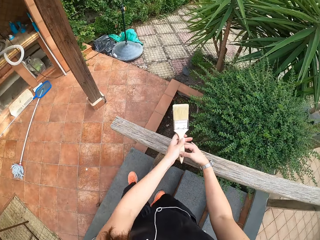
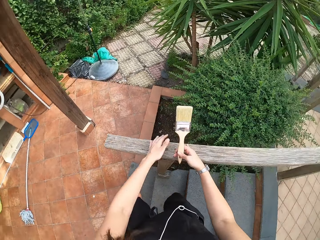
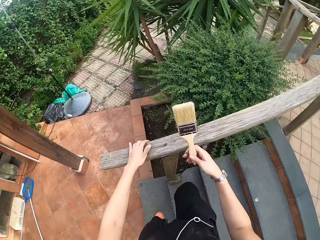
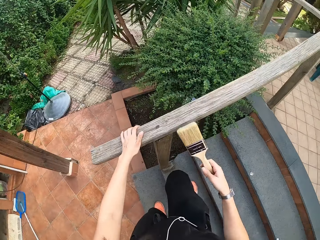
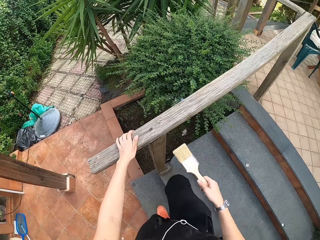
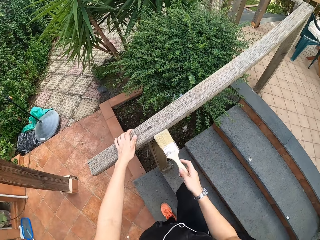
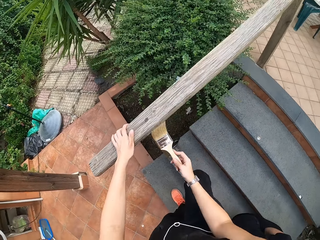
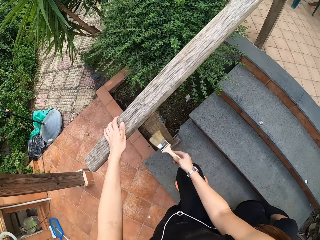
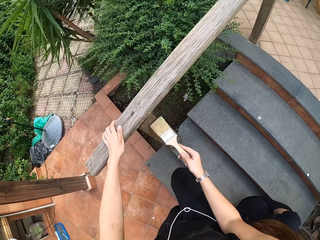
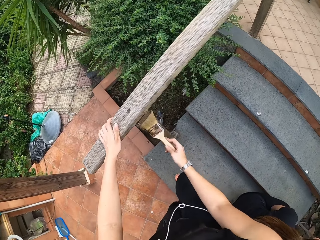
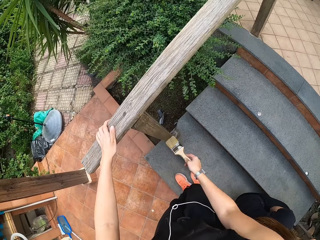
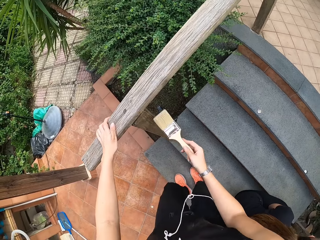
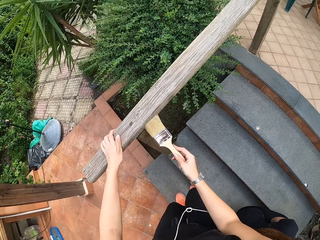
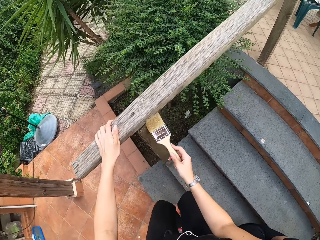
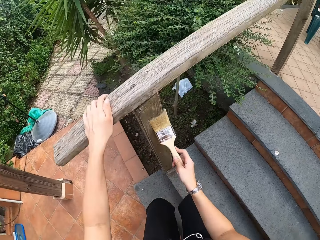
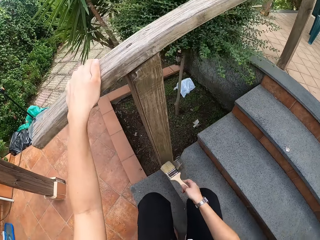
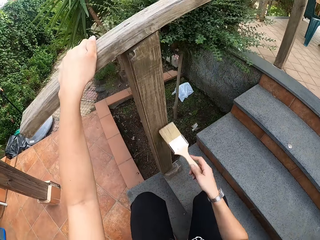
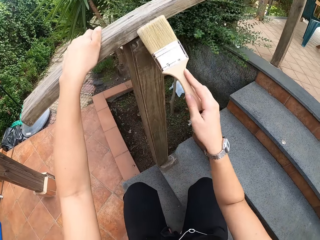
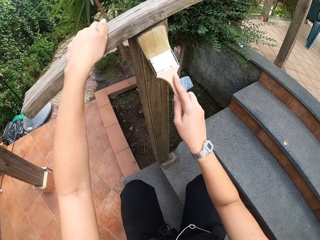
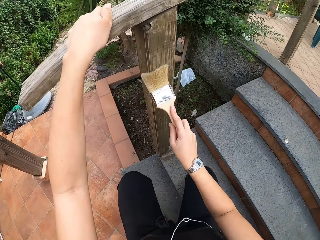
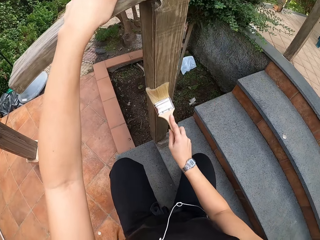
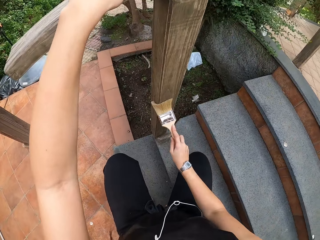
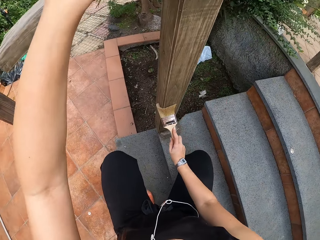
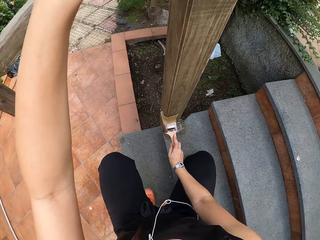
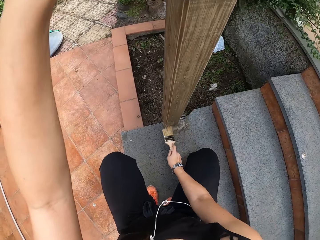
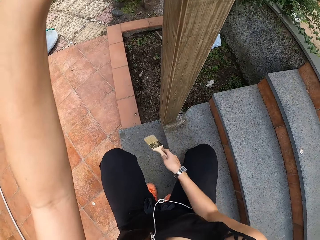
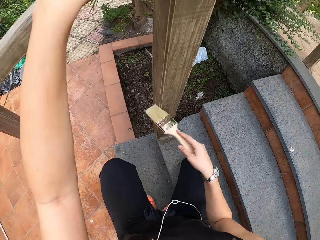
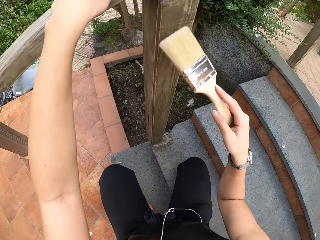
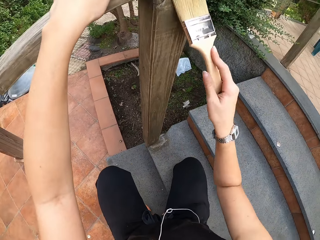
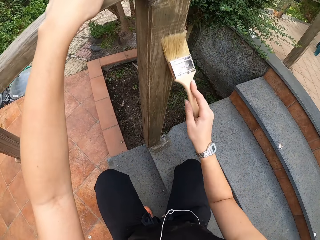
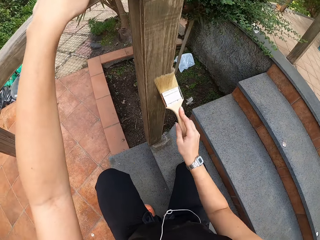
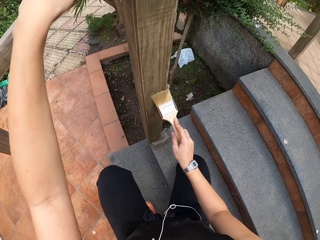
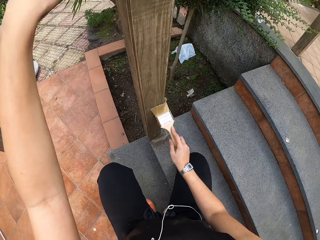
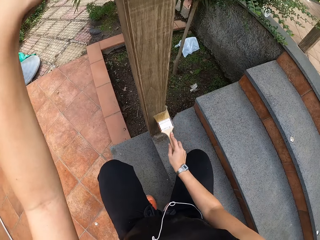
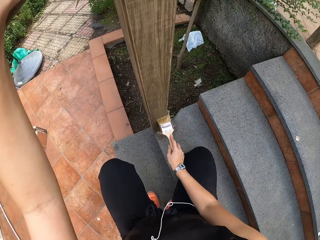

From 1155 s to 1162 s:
The camera wearer passes the brush from his left hand to his right hand. He holds the brush with the right hand. He holds the wooden rail with his left hand. He cleans the wooden rail with the brush in his right hand.

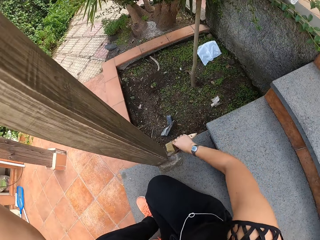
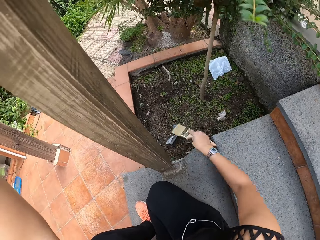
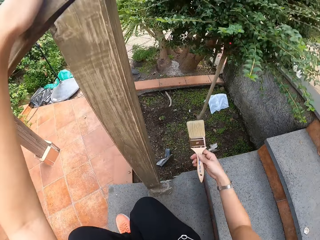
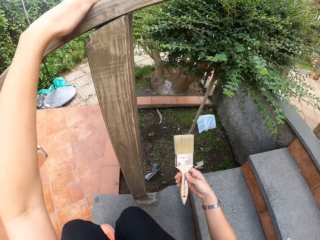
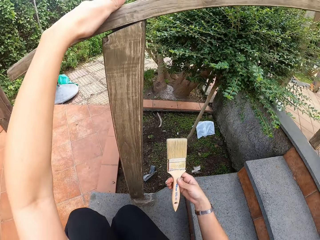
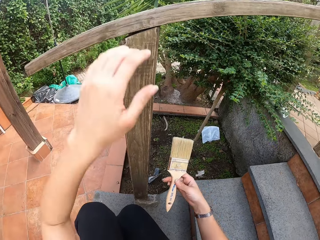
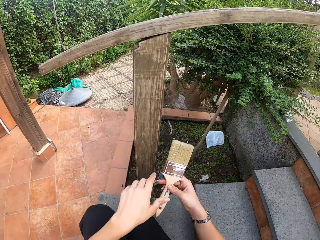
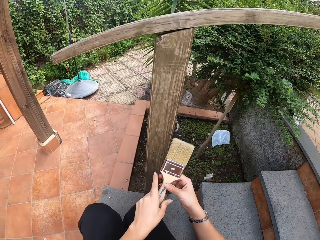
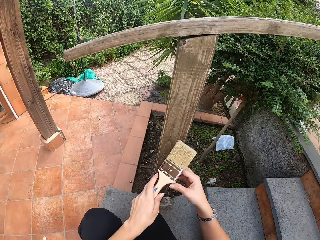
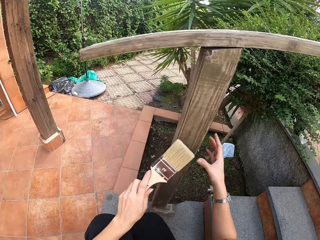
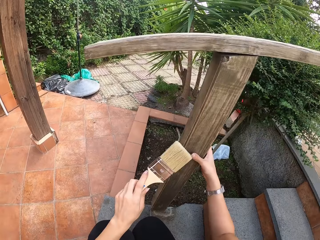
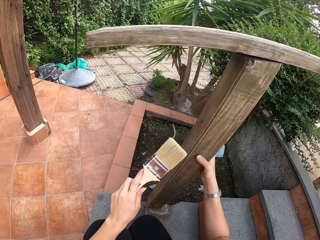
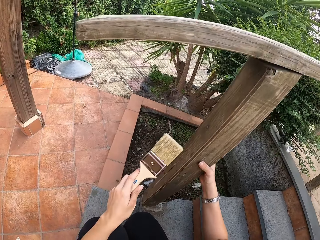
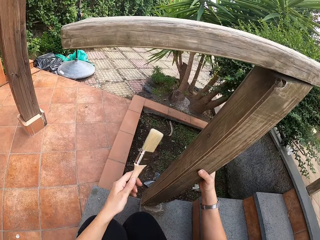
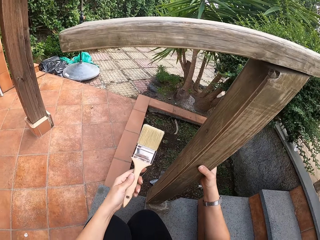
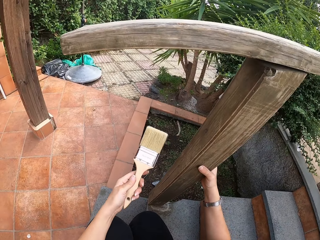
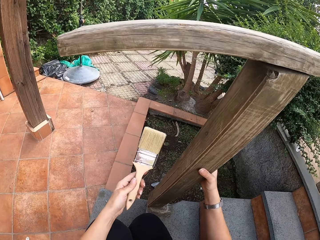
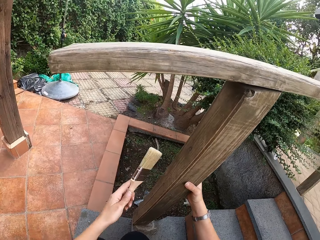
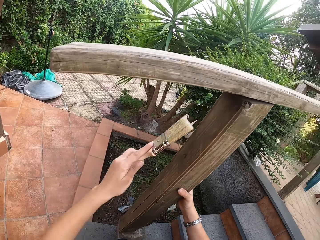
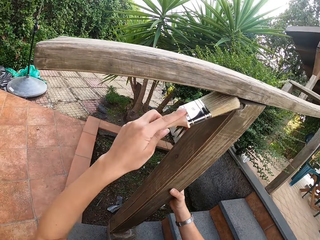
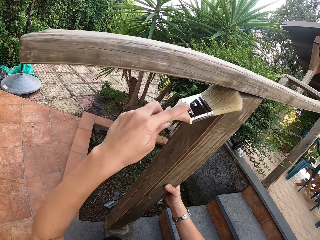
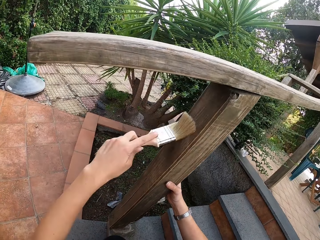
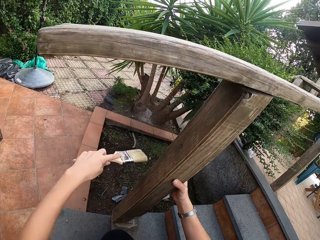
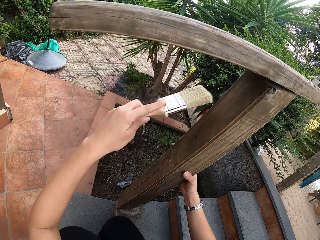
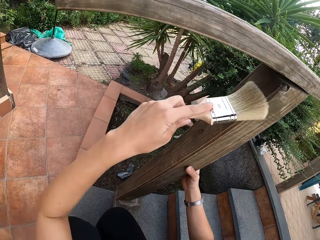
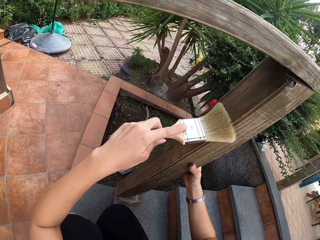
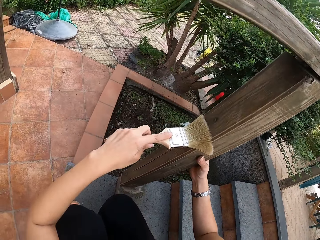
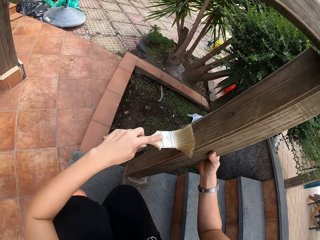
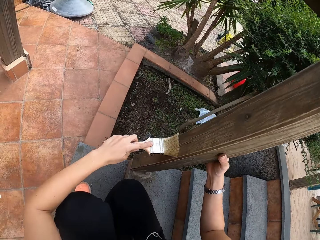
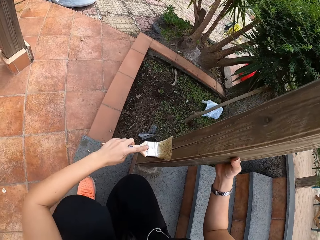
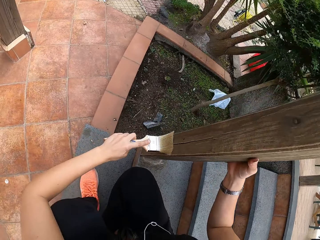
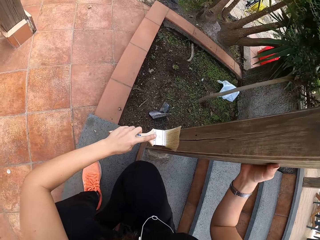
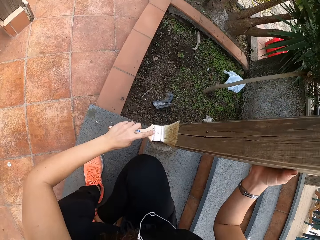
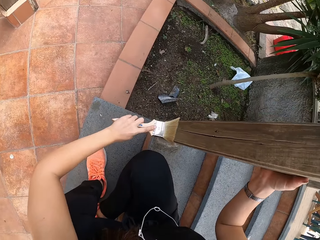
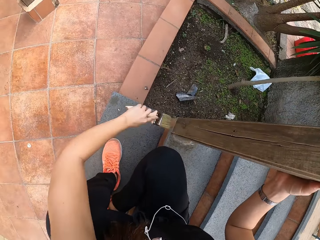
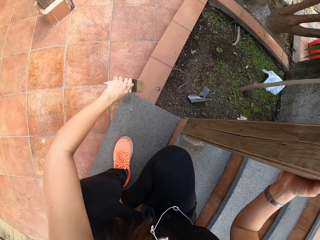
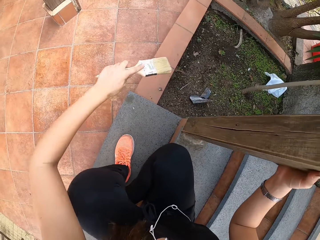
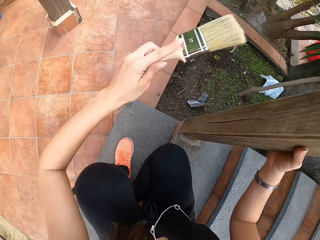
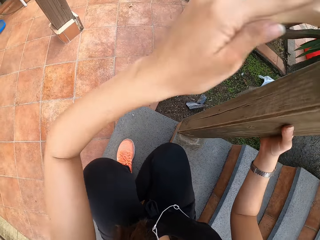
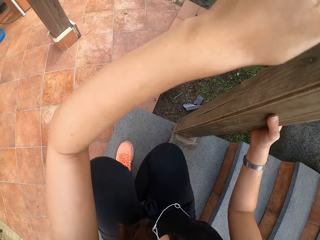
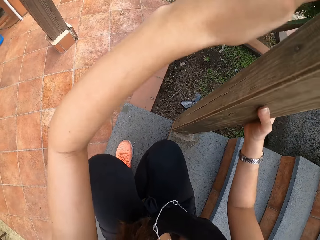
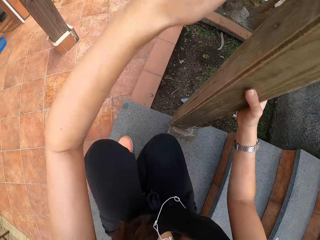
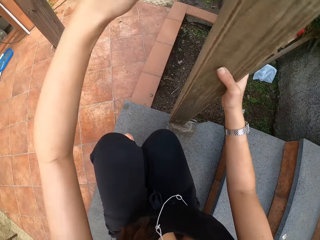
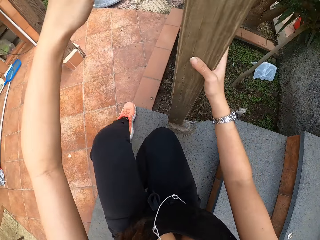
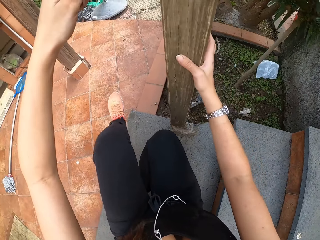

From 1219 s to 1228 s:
The camera wearer passes the brush from his right hand to his left hand. He holds the brush with the left hand. He holds the wooden rail with his right hand. He looks at the brush. He cleans the wooden rail with the brush in his left hand.

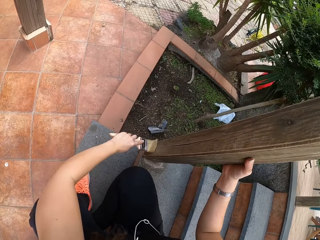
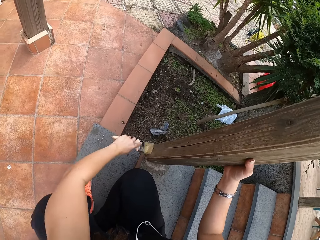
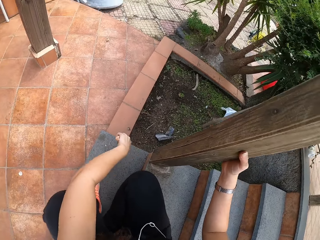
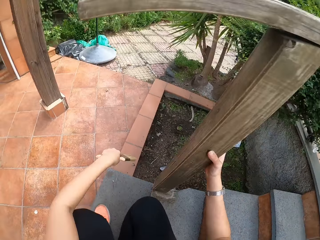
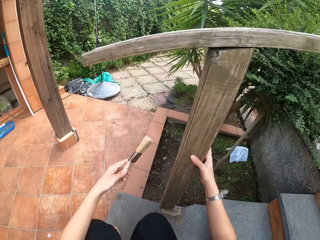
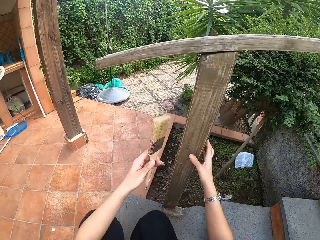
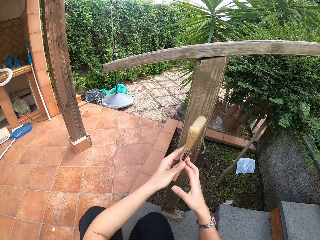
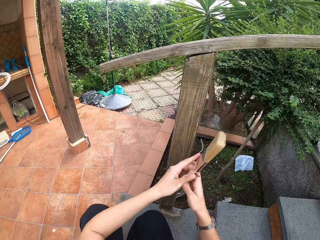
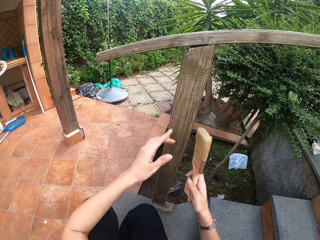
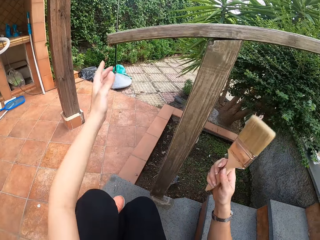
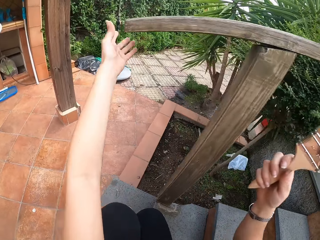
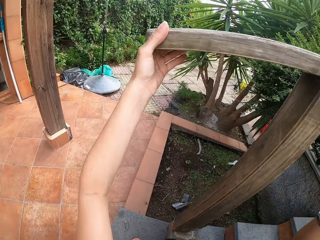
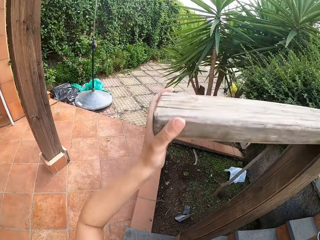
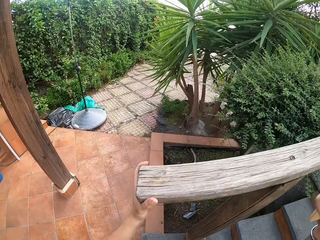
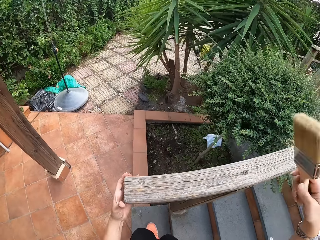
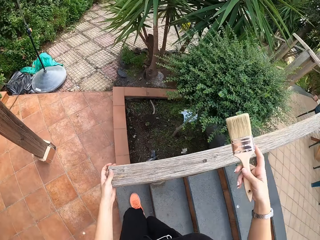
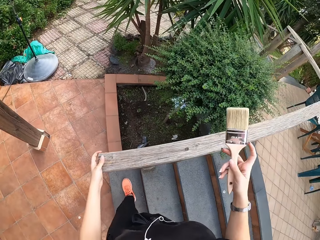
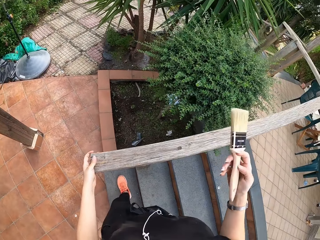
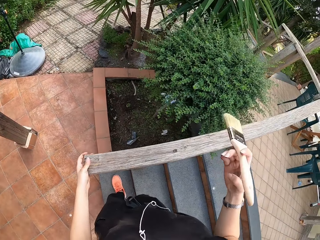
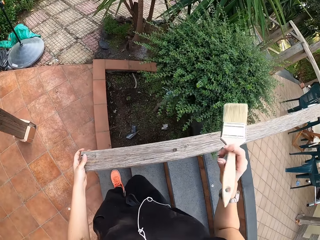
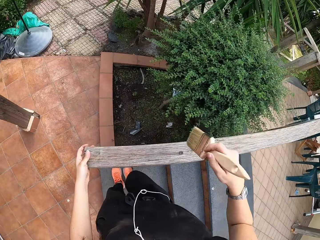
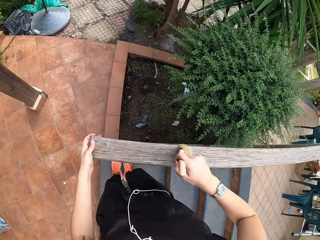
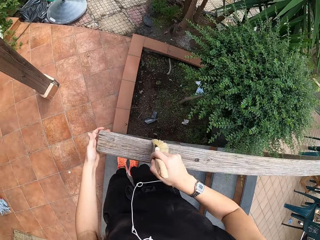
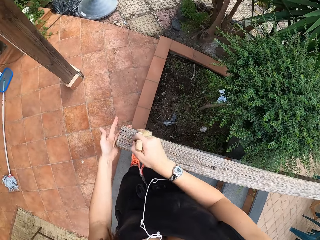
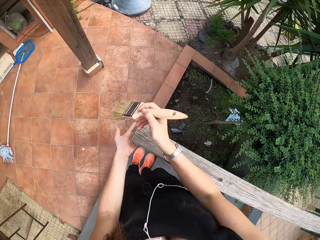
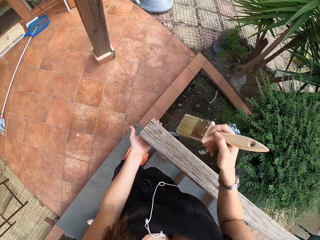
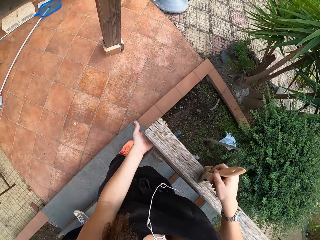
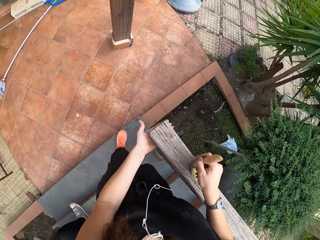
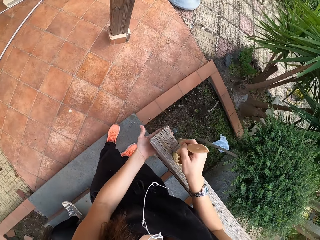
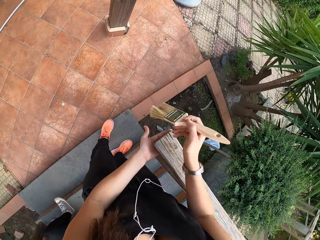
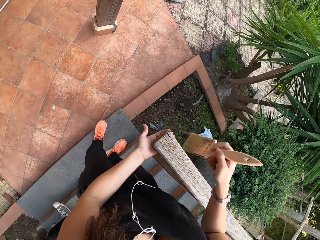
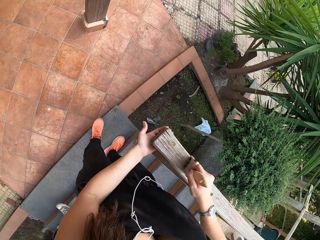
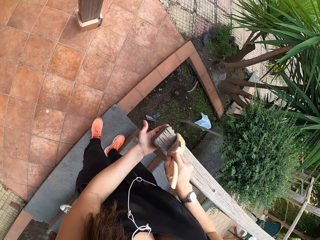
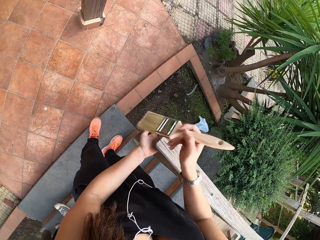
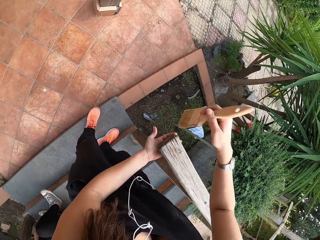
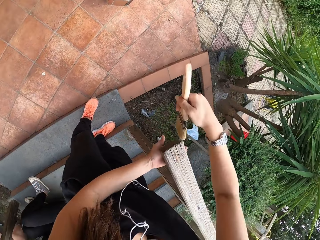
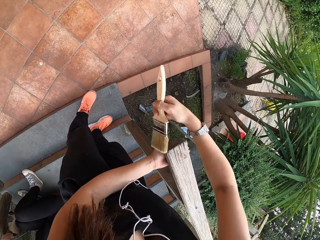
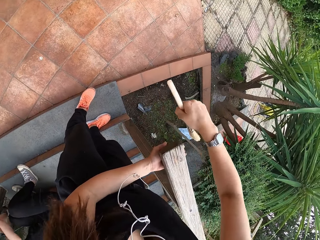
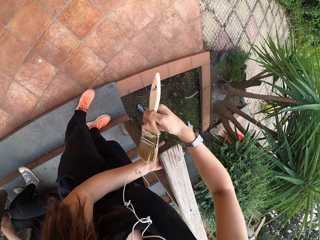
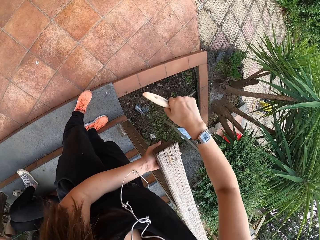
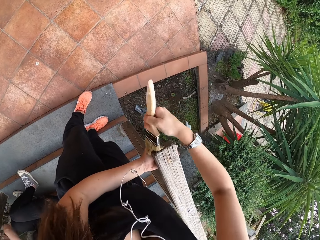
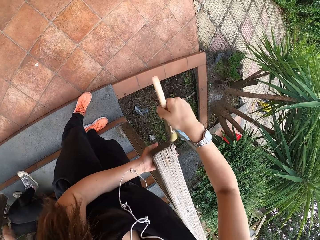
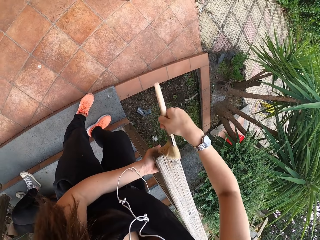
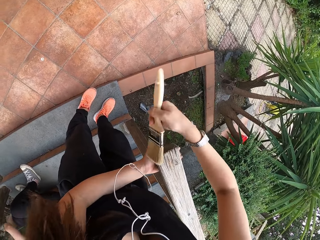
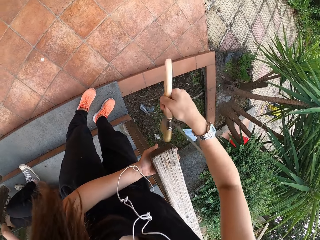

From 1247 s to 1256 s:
The camera wearer passes the brush from his left hand to his right hand. He holds the brush with the right hand. He holds the wooden rail with his left hand. He stands up on the floor. He cleans the wooden rail with the brush in his right hand.
